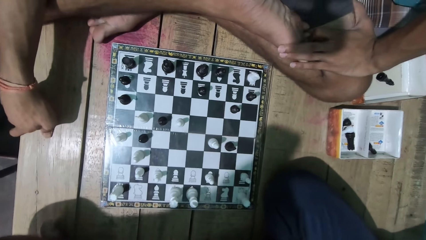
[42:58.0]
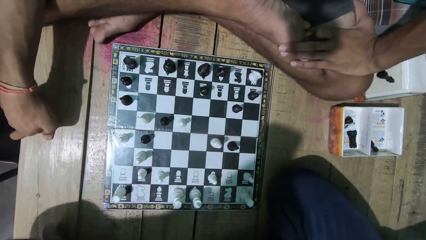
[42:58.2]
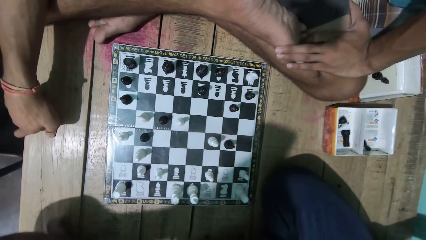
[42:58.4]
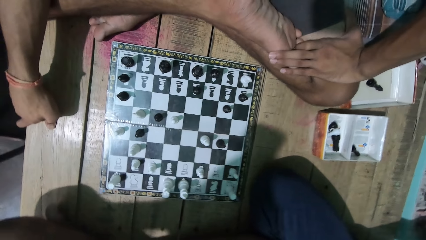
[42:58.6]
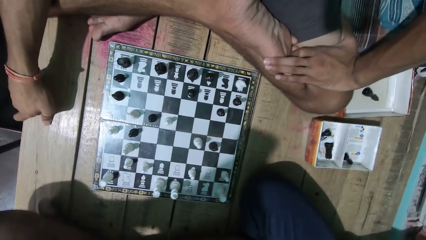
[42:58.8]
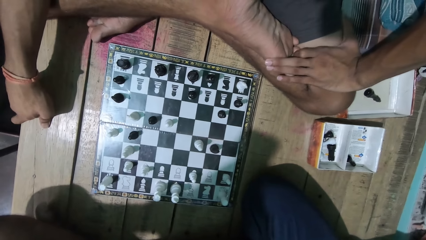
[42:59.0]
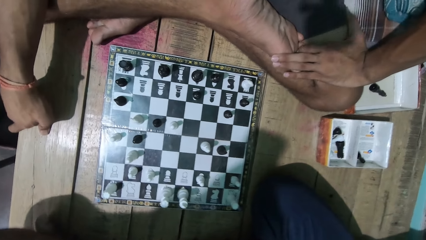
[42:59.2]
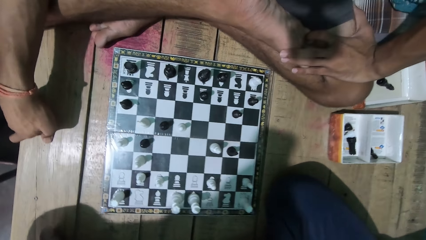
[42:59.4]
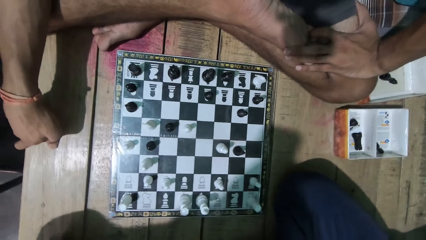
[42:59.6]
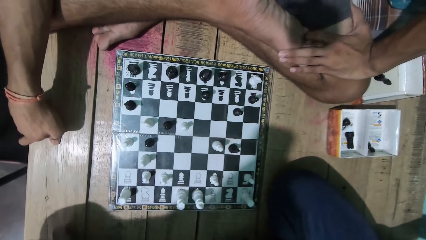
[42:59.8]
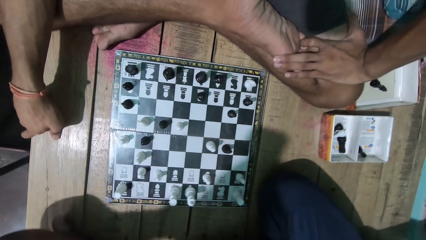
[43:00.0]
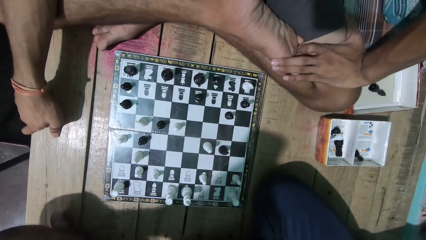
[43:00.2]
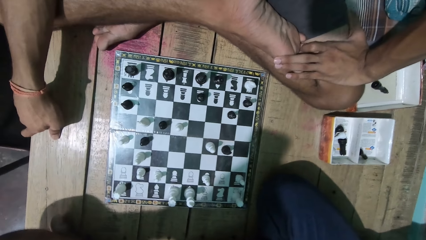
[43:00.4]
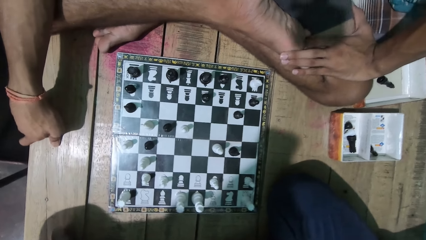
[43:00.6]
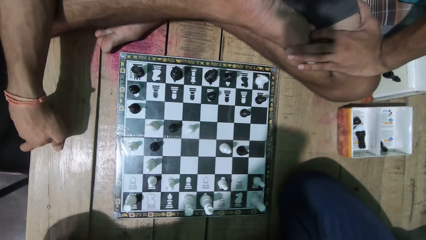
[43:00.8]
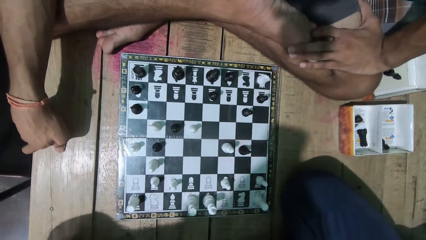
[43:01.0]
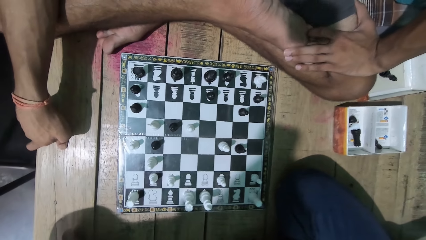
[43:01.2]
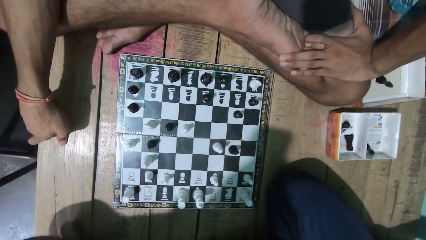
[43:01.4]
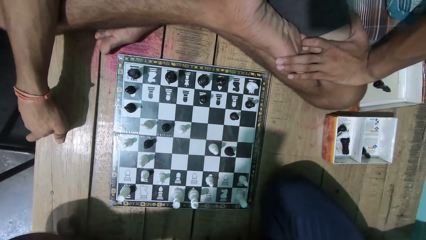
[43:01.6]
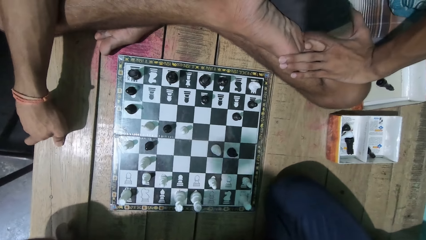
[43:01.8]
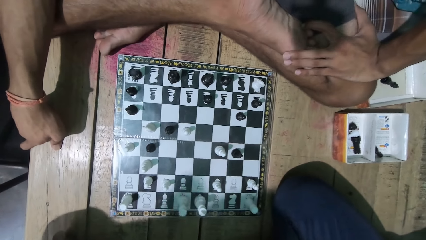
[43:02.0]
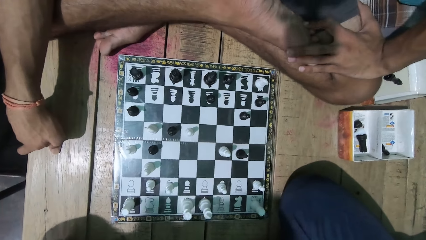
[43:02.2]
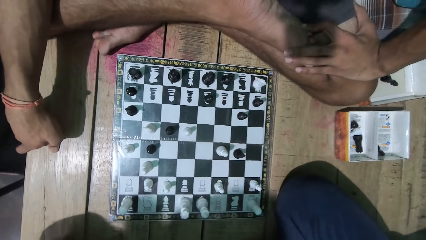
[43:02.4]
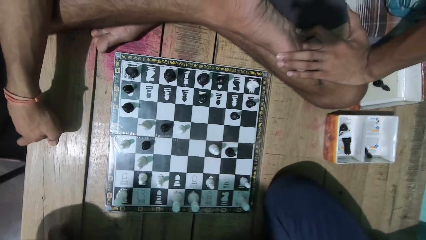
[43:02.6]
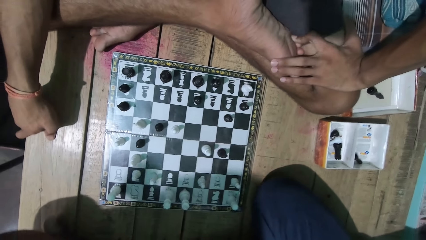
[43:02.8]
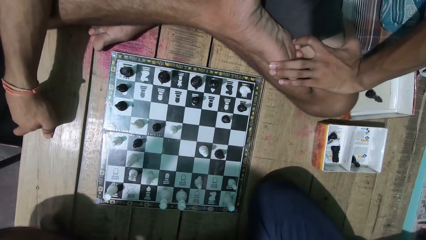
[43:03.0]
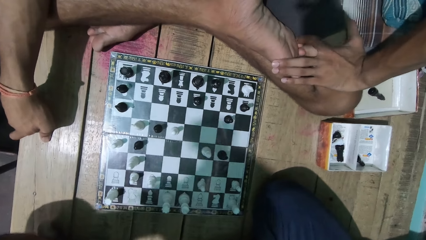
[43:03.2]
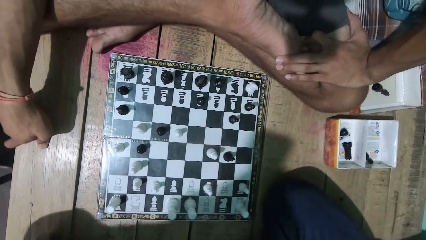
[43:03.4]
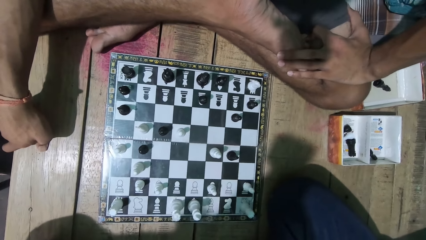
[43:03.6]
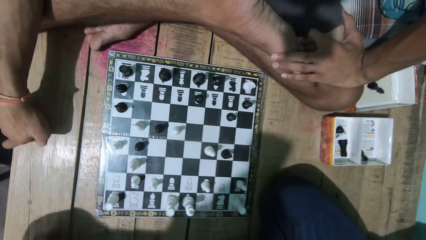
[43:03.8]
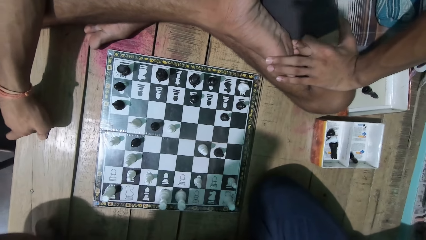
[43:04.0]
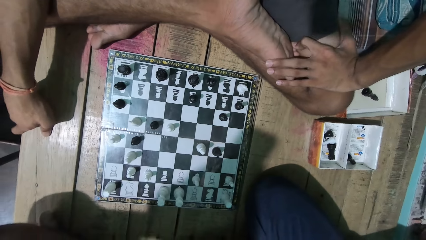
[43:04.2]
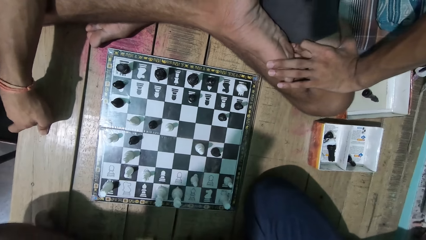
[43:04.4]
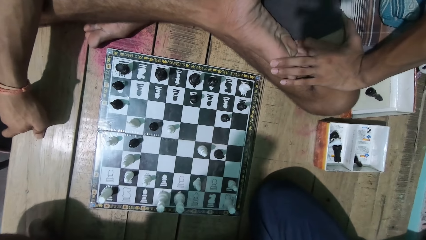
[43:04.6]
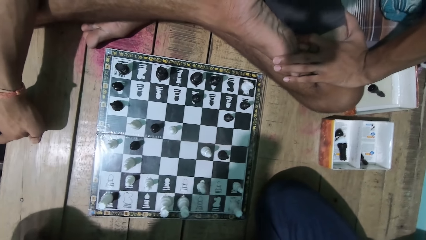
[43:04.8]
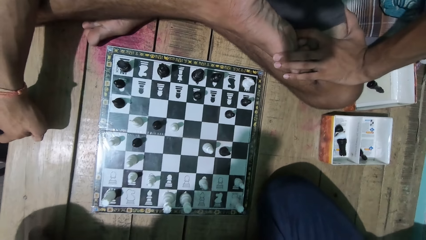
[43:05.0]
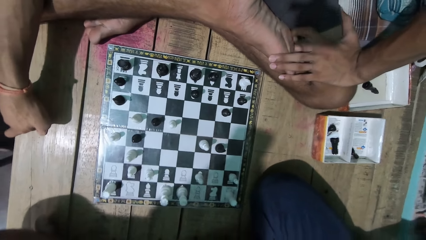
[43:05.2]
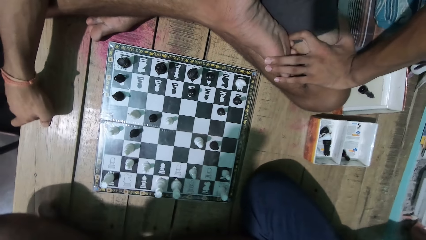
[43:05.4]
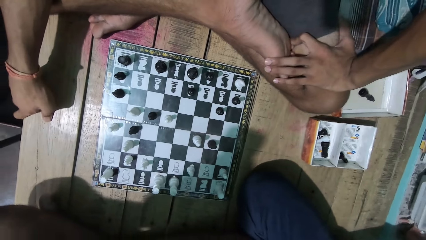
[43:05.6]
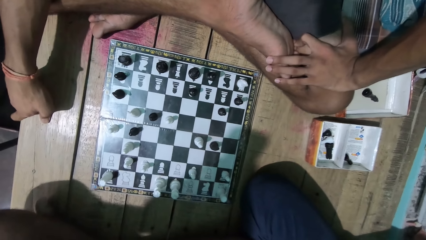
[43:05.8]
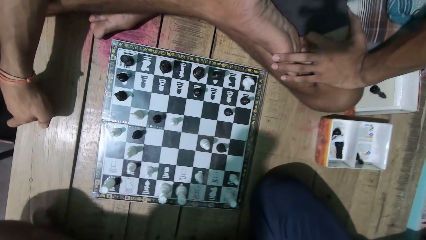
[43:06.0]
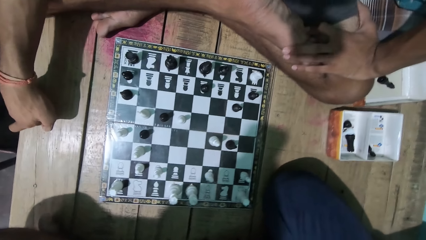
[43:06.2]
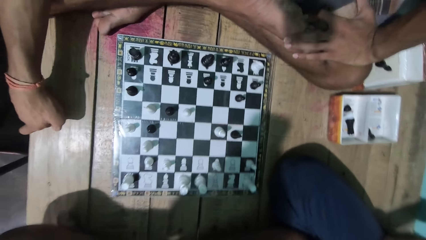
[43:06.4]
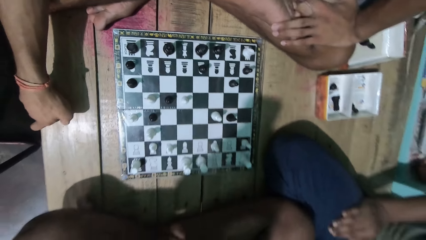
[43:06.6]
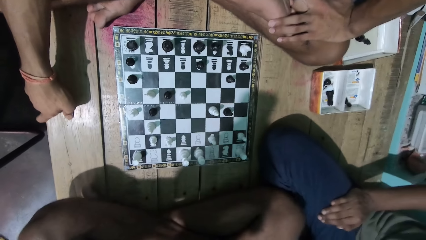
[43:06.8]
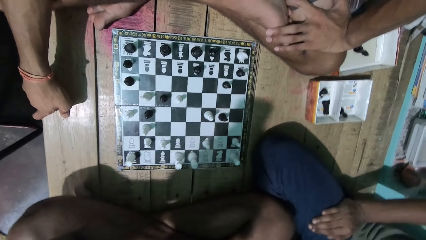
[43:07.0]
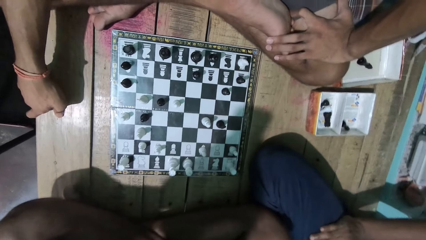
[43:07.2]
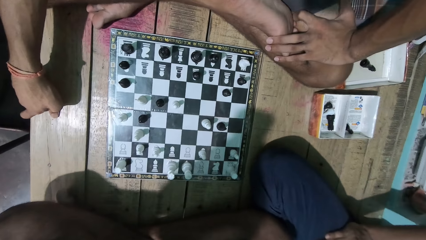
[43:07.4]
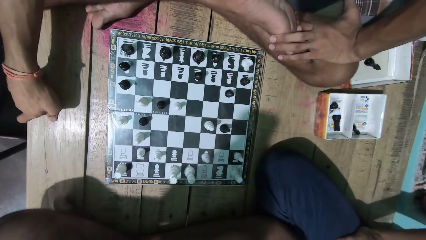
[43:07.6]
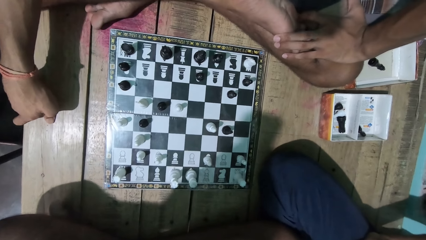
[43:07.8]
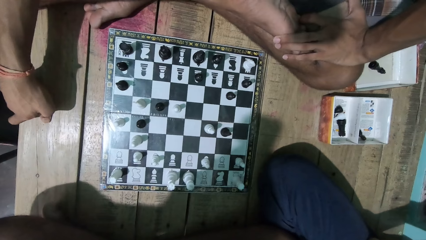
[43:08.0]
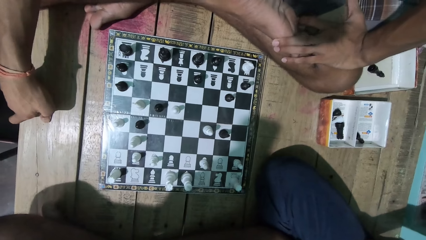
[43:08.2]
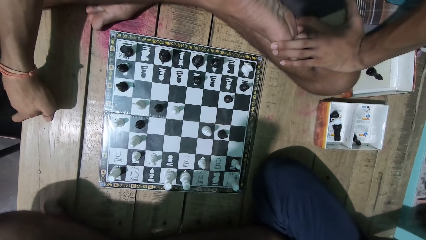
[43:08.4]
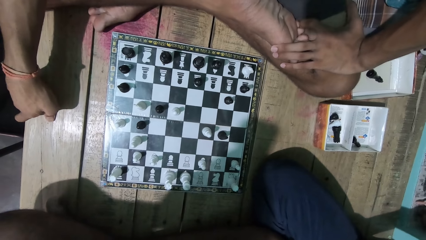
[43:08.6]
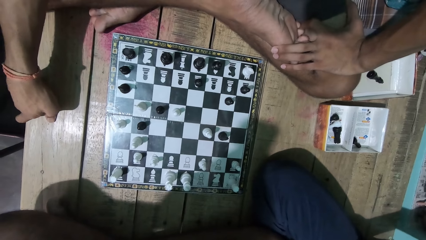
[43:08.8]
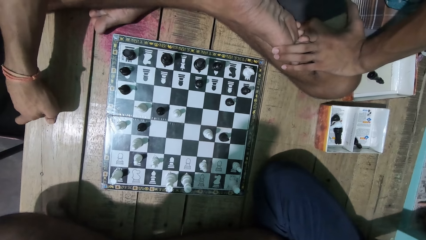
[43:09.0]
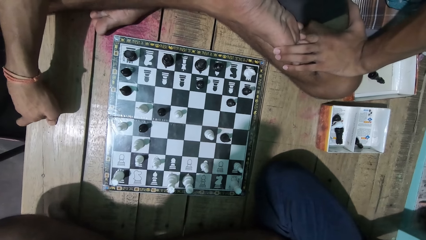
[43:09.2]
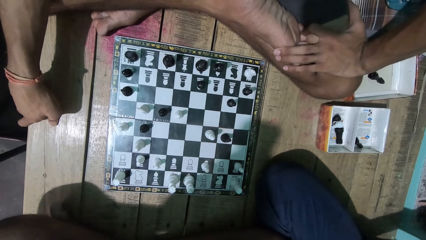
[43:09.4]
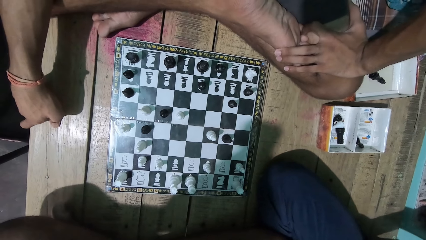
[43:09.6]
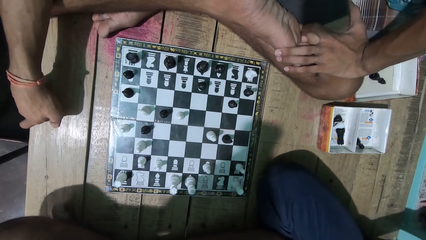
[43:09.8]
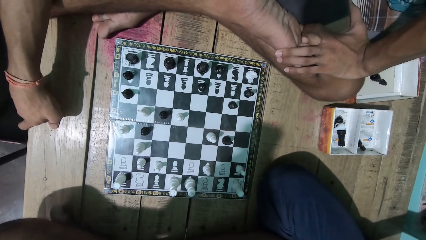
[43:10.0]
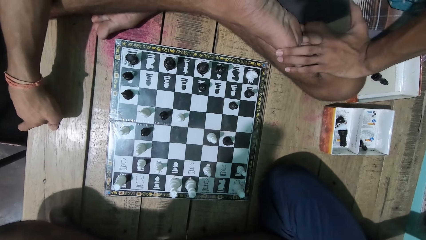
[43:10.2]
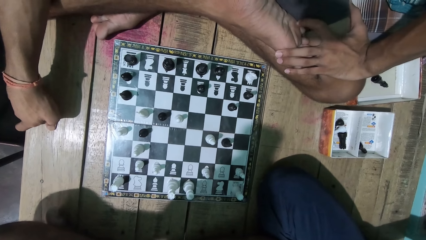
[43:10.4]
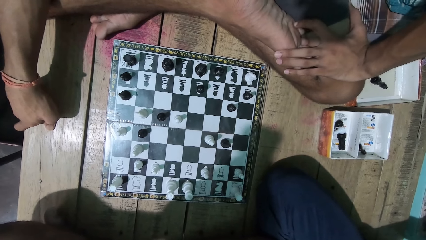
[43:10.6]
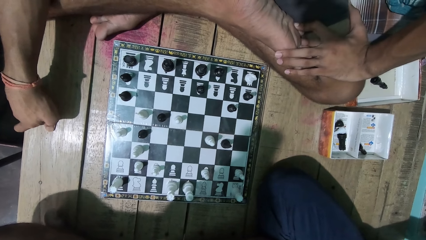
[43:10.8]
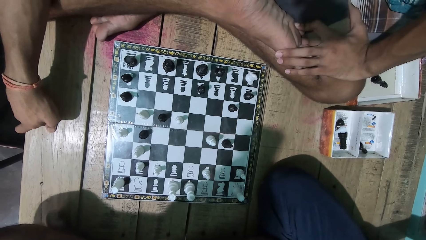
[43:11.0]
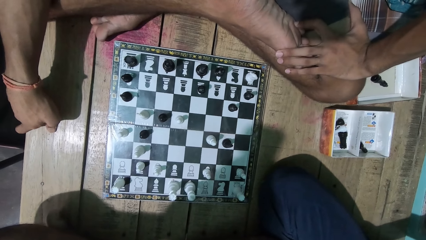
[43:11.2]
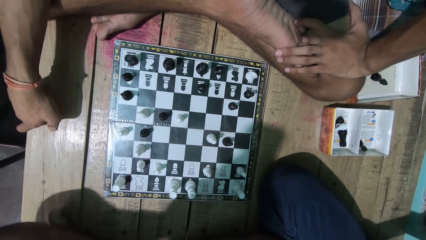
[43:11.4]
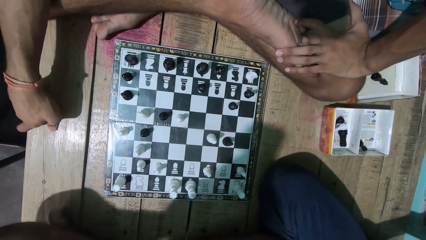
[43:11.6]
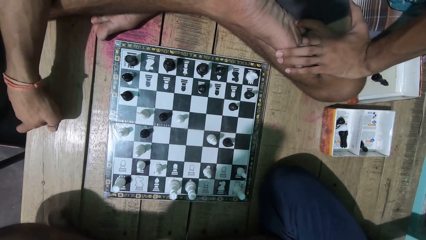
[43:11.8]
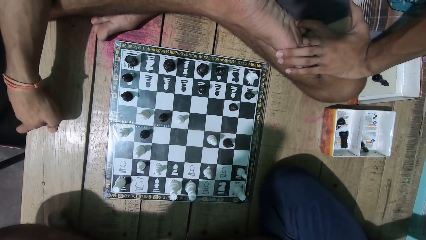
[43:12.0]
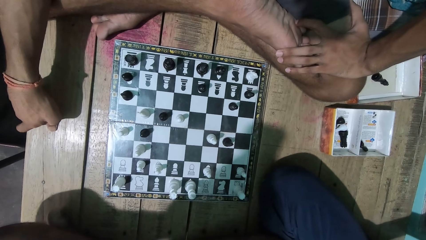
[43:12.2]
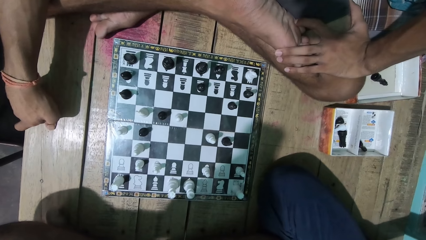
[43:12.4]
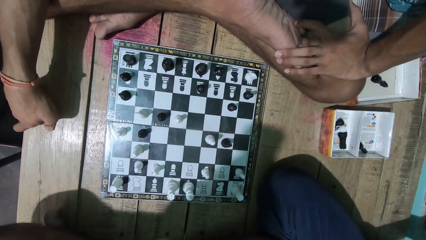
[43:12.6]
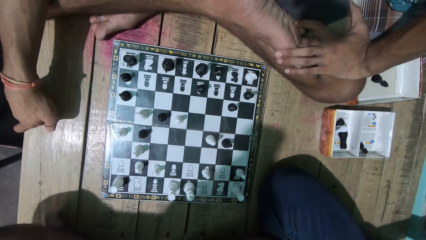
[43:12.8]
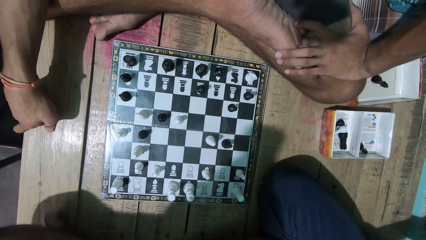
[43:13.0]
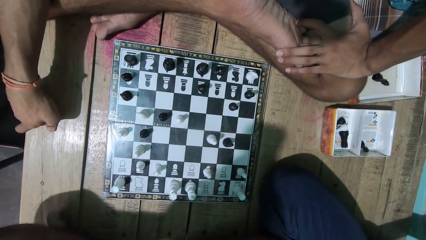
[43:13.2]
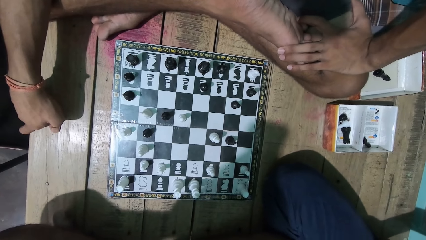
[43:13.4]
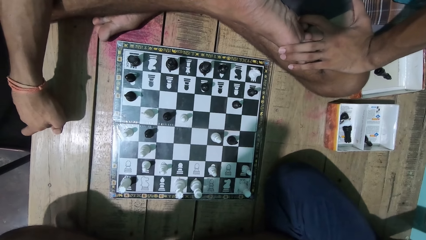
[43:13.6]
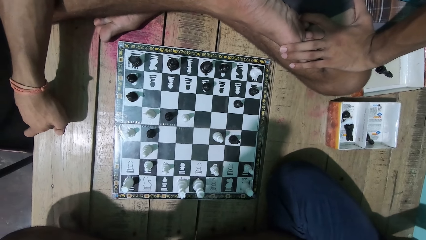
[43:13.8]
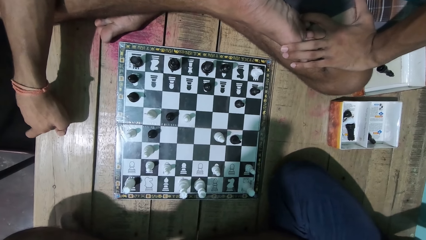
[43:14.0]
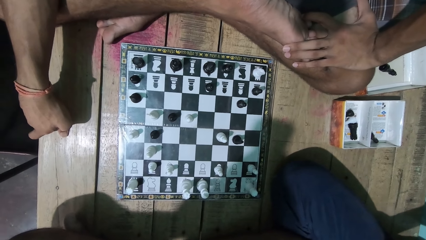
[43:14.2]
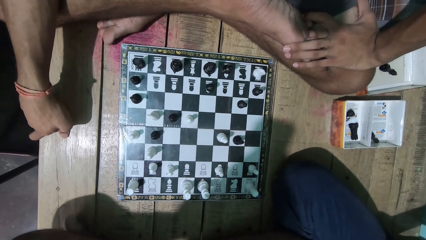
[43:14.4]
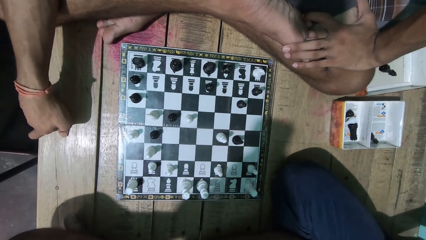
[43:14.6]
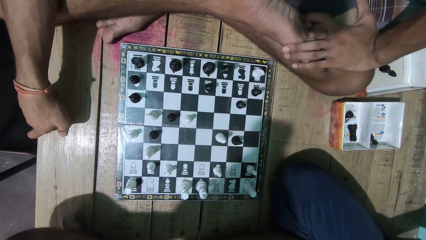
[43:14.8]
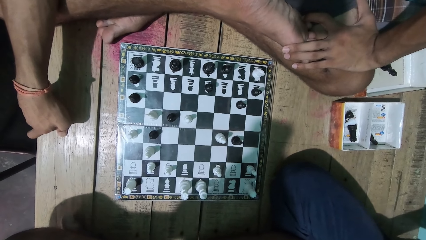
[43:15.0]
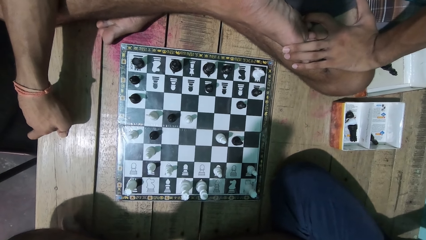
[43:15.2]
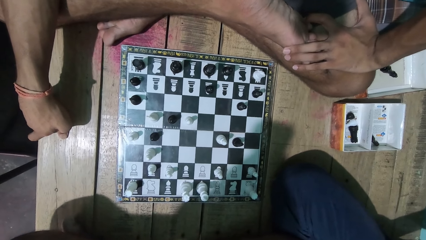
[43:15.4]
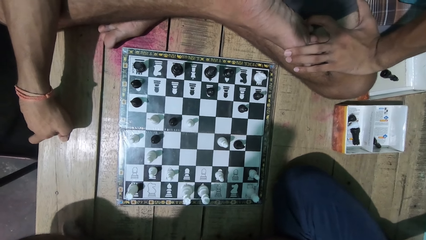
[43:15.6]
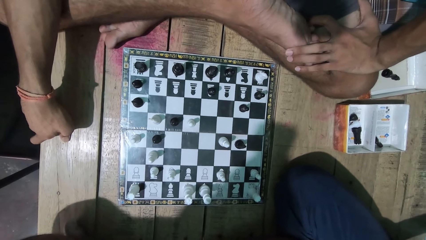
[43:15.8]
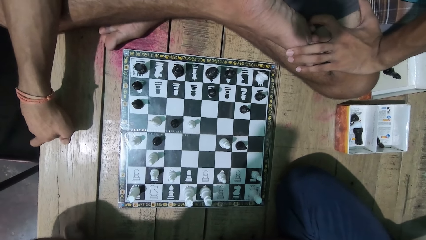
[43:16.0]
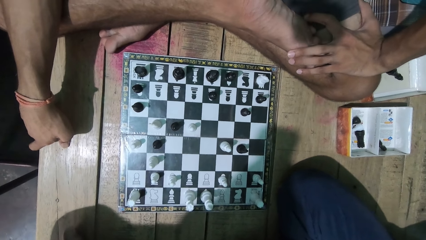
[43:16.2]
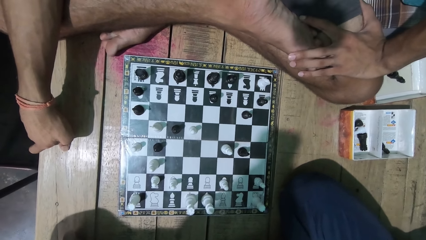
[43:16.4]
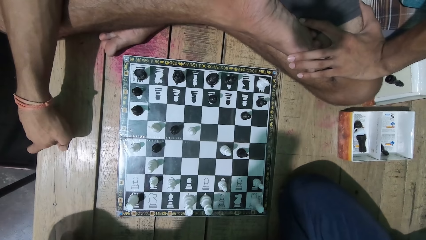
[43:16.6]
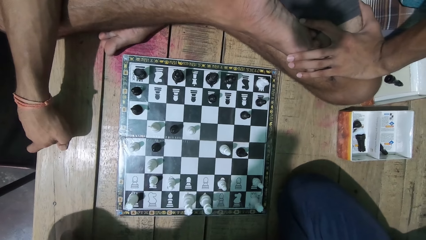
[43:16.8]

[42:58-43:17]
The camera wearer shakes his head. He looks at the game with a man.
